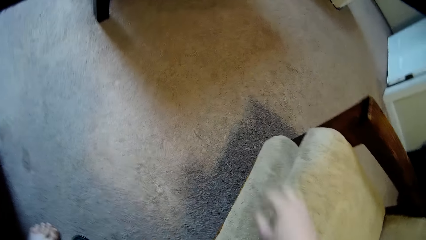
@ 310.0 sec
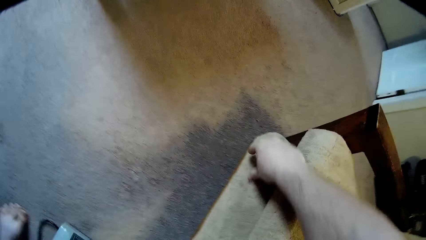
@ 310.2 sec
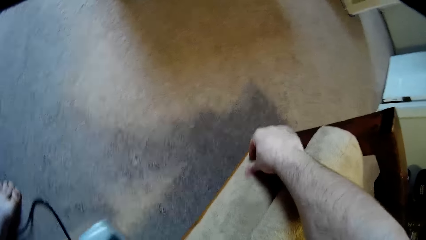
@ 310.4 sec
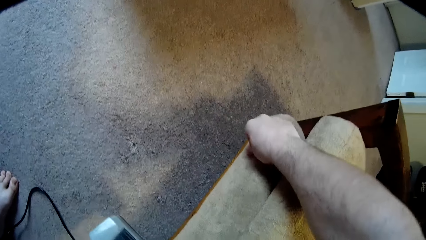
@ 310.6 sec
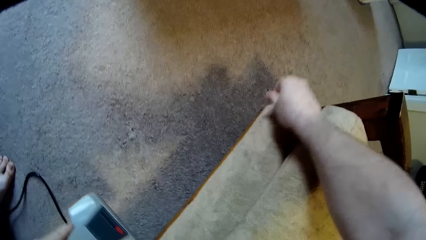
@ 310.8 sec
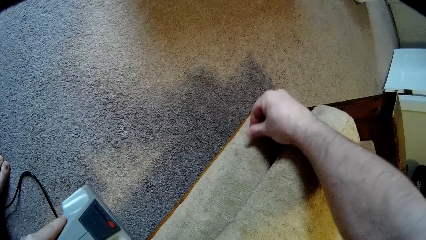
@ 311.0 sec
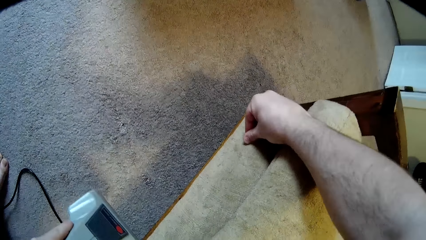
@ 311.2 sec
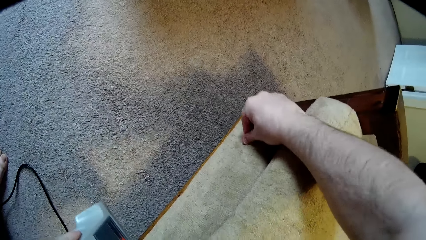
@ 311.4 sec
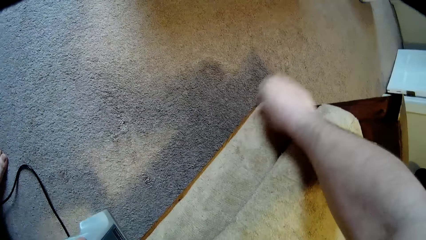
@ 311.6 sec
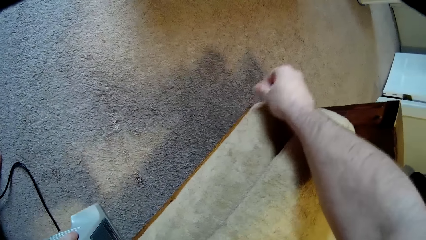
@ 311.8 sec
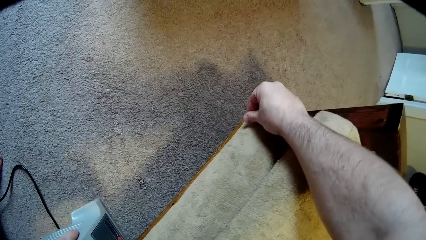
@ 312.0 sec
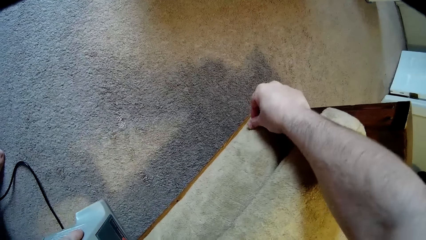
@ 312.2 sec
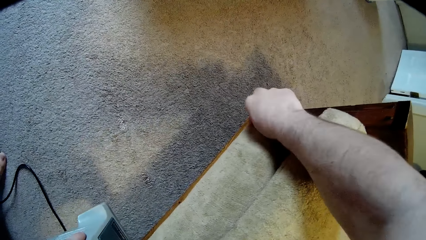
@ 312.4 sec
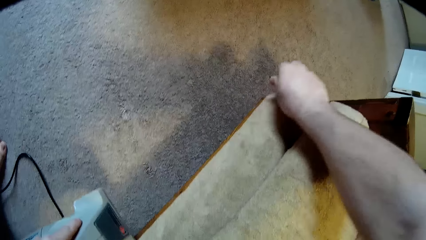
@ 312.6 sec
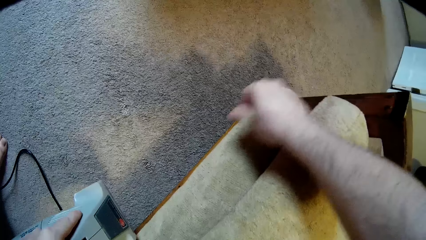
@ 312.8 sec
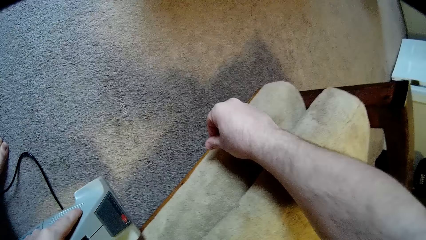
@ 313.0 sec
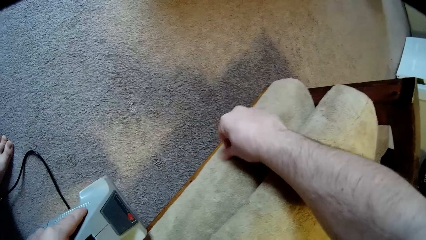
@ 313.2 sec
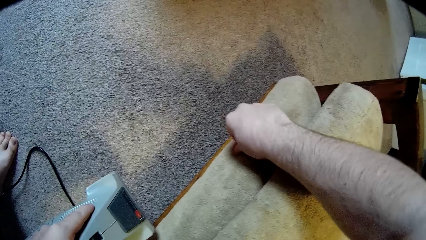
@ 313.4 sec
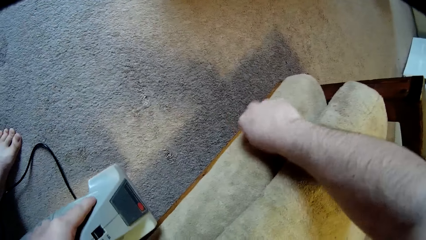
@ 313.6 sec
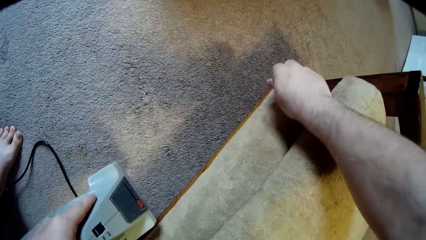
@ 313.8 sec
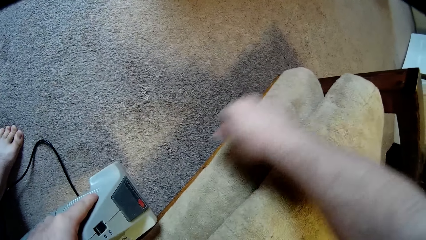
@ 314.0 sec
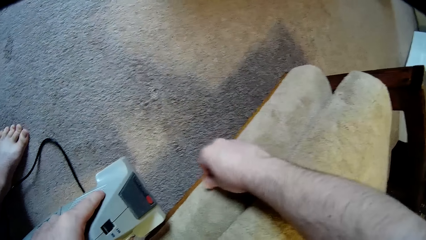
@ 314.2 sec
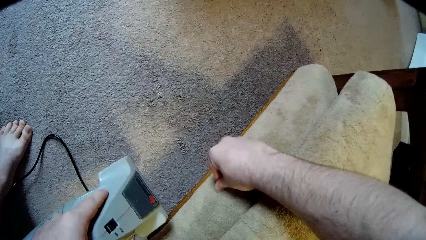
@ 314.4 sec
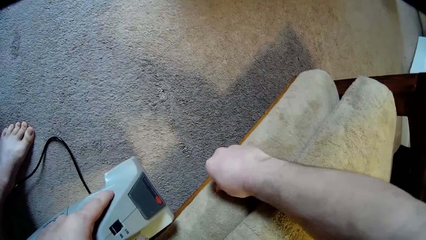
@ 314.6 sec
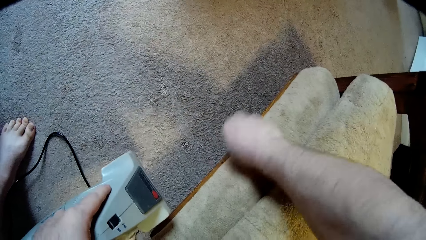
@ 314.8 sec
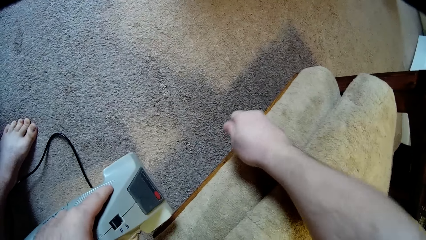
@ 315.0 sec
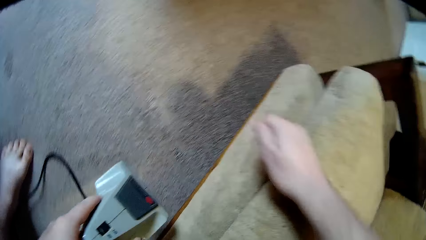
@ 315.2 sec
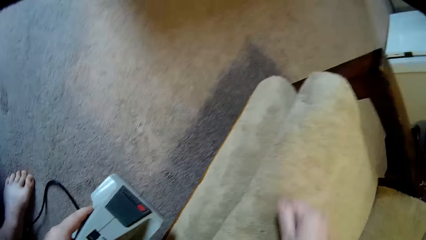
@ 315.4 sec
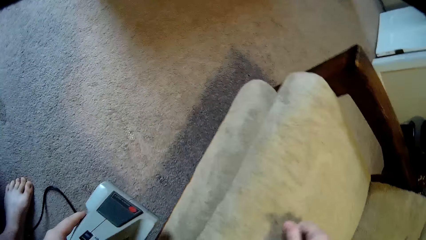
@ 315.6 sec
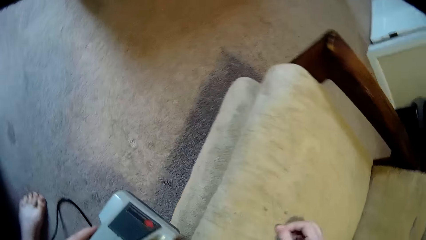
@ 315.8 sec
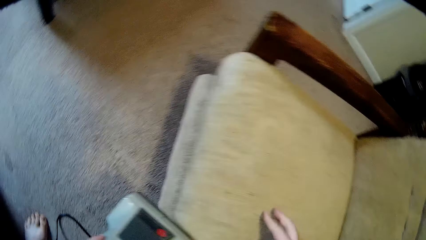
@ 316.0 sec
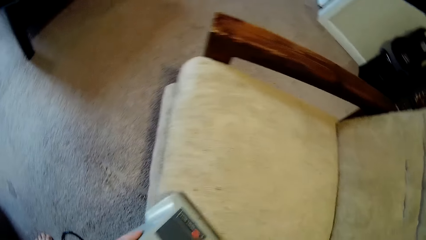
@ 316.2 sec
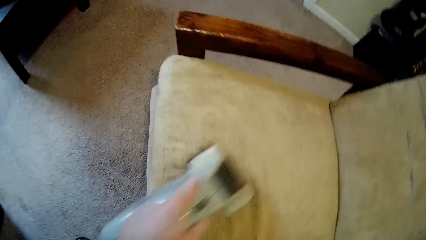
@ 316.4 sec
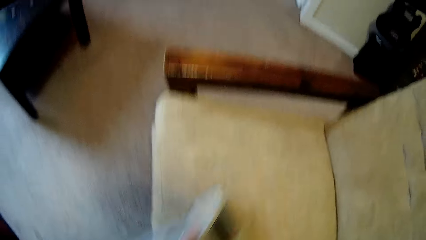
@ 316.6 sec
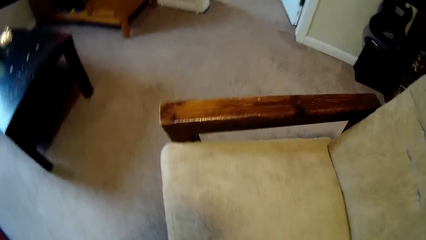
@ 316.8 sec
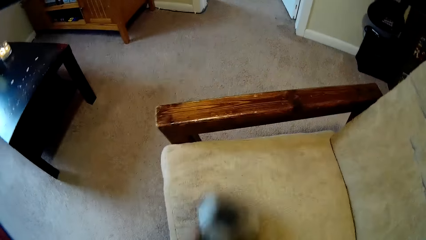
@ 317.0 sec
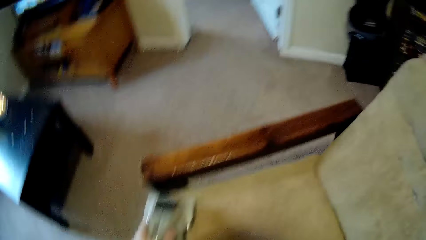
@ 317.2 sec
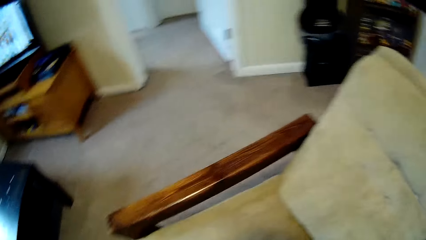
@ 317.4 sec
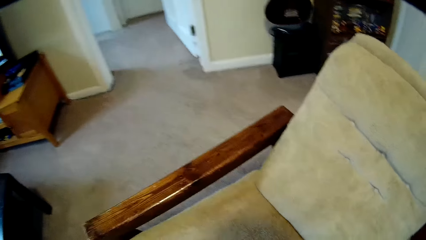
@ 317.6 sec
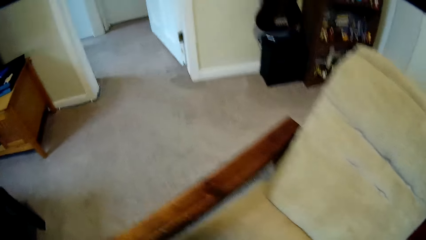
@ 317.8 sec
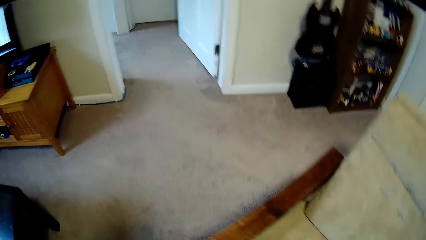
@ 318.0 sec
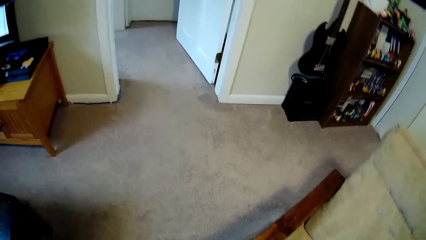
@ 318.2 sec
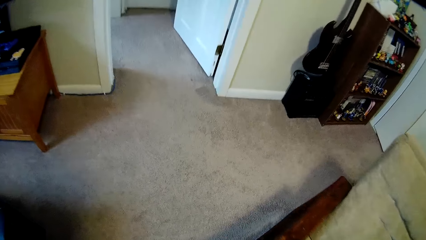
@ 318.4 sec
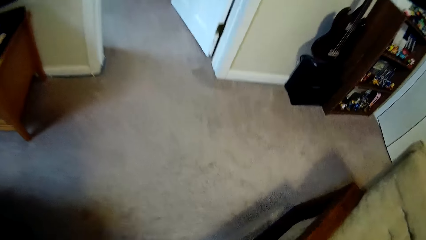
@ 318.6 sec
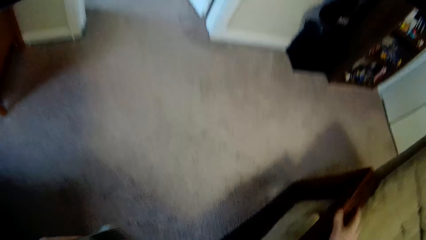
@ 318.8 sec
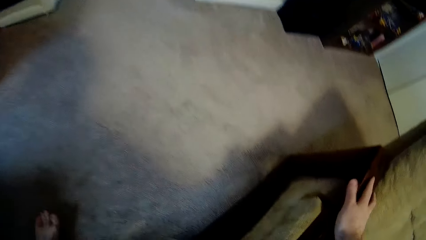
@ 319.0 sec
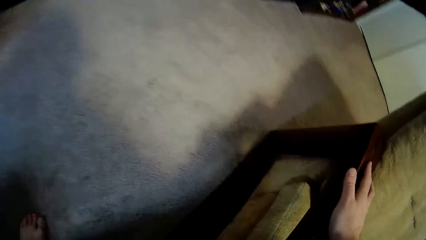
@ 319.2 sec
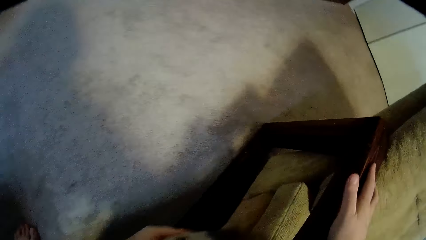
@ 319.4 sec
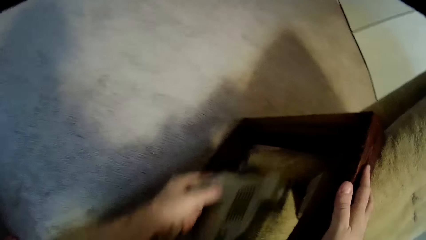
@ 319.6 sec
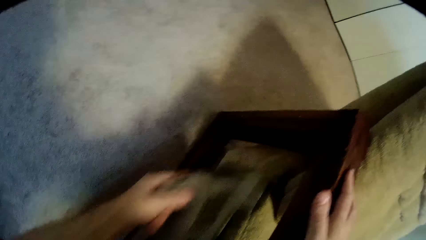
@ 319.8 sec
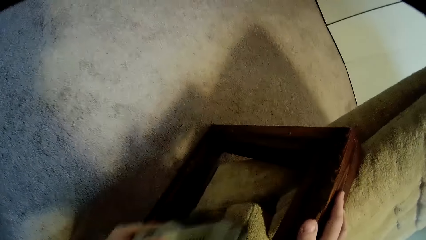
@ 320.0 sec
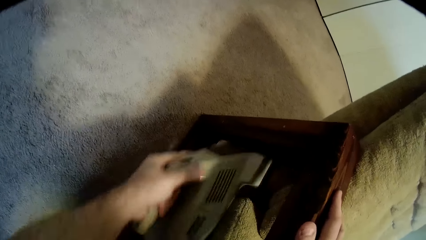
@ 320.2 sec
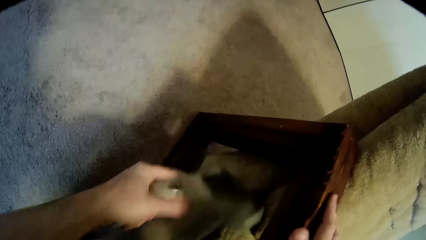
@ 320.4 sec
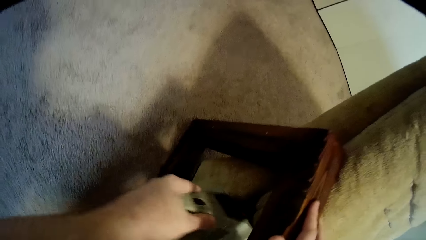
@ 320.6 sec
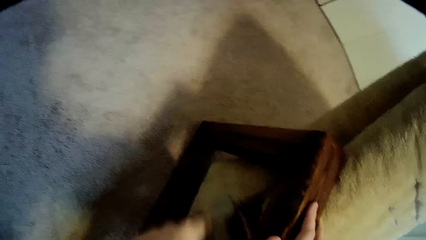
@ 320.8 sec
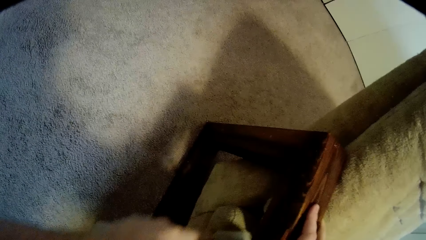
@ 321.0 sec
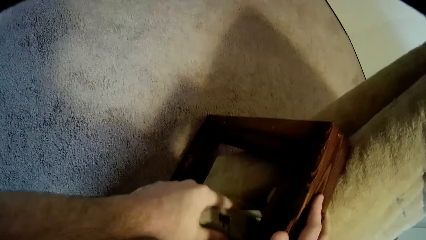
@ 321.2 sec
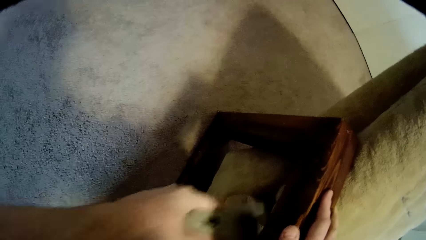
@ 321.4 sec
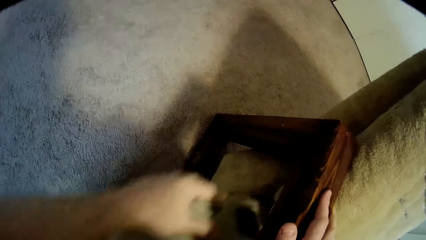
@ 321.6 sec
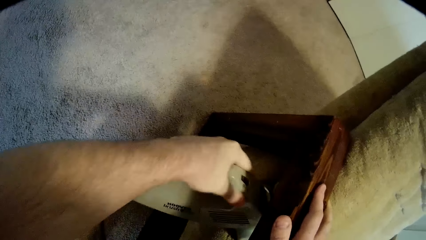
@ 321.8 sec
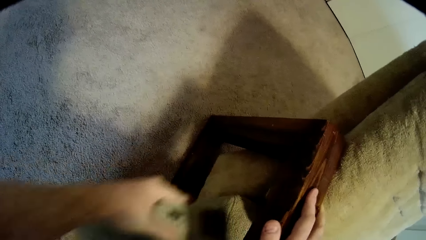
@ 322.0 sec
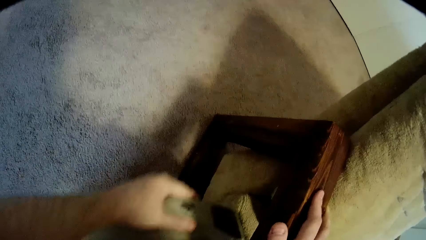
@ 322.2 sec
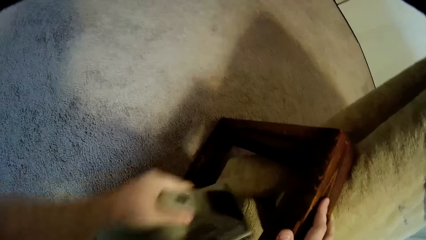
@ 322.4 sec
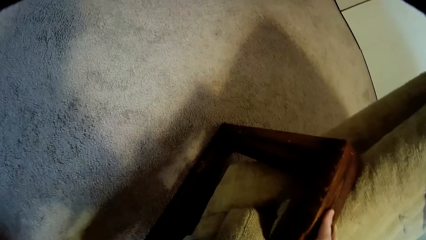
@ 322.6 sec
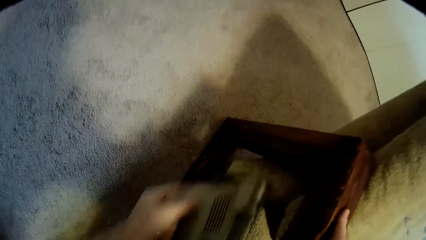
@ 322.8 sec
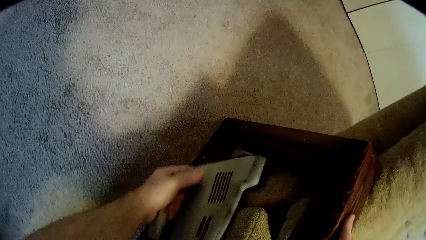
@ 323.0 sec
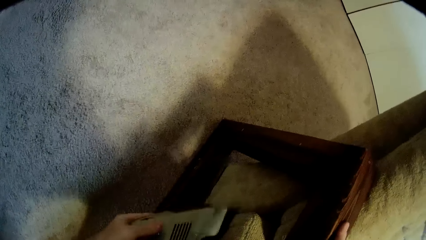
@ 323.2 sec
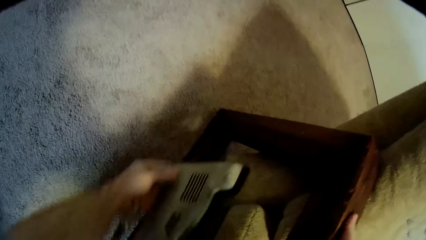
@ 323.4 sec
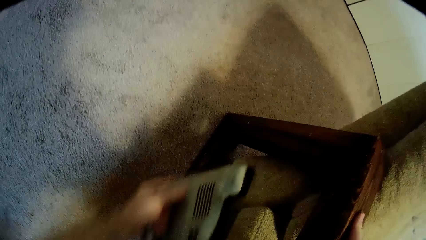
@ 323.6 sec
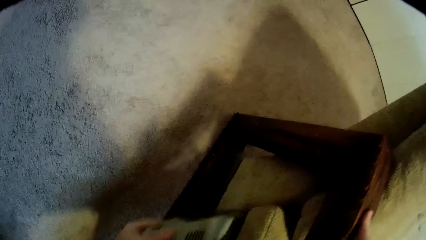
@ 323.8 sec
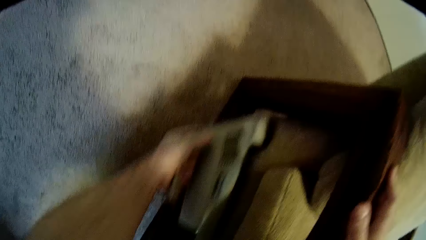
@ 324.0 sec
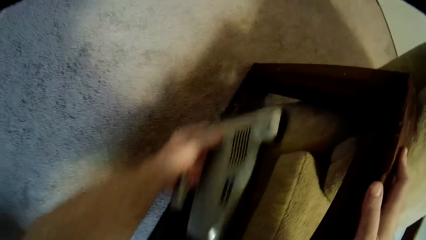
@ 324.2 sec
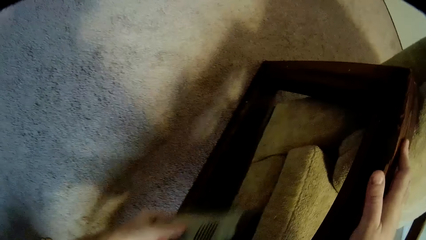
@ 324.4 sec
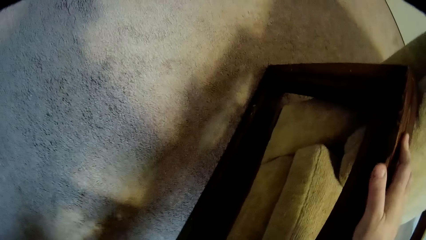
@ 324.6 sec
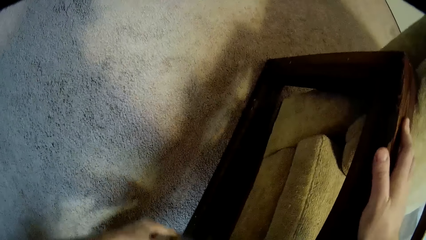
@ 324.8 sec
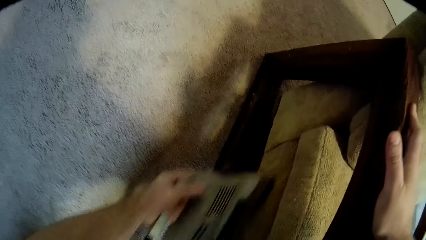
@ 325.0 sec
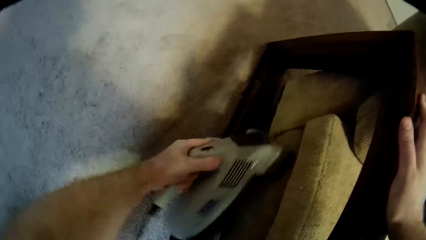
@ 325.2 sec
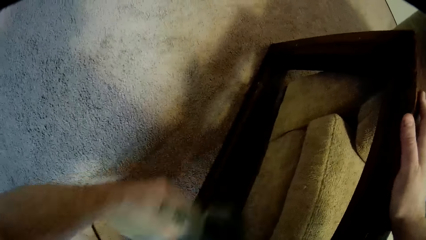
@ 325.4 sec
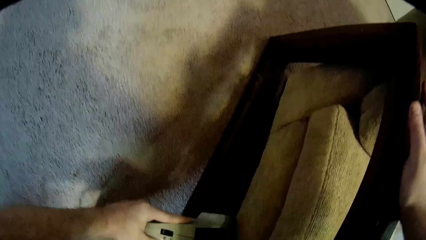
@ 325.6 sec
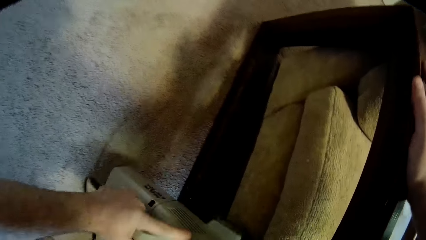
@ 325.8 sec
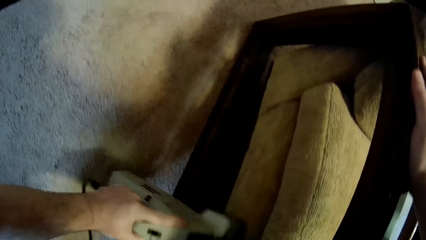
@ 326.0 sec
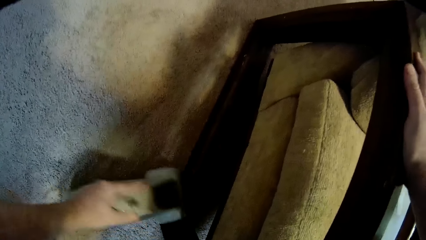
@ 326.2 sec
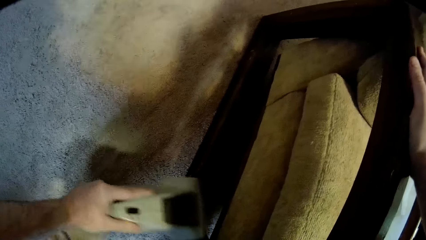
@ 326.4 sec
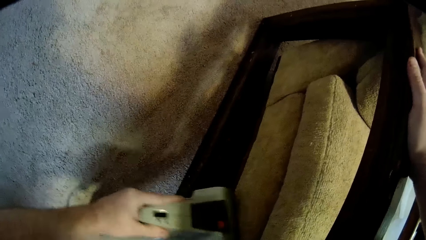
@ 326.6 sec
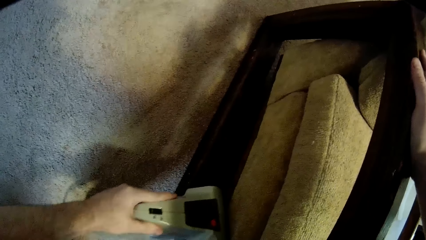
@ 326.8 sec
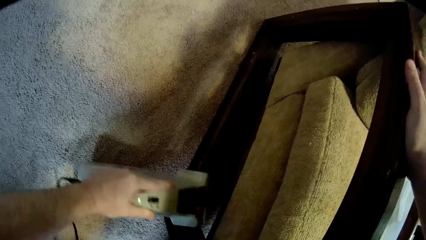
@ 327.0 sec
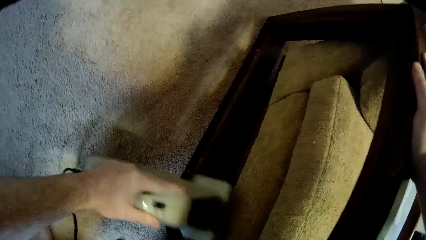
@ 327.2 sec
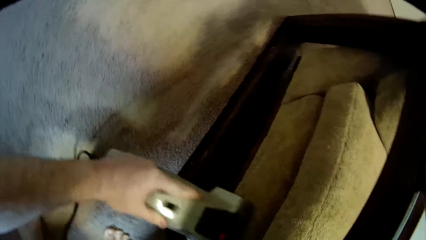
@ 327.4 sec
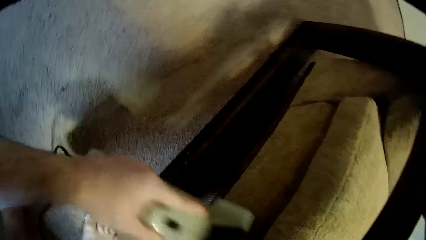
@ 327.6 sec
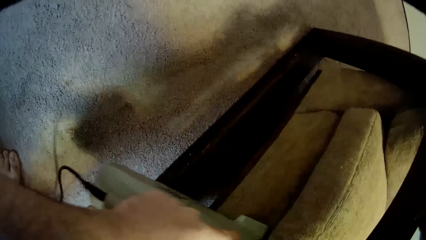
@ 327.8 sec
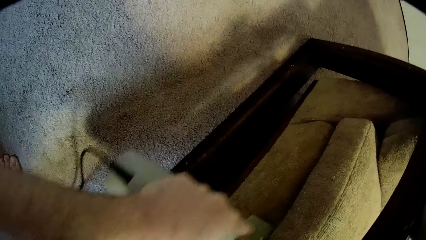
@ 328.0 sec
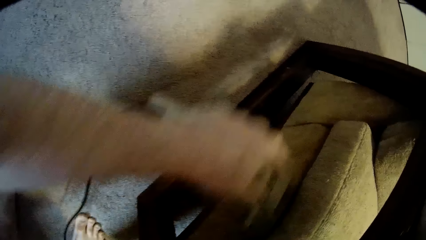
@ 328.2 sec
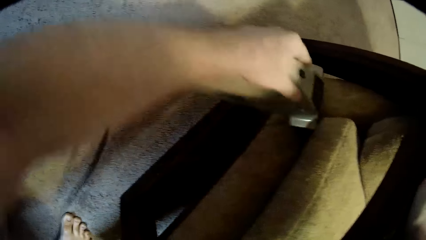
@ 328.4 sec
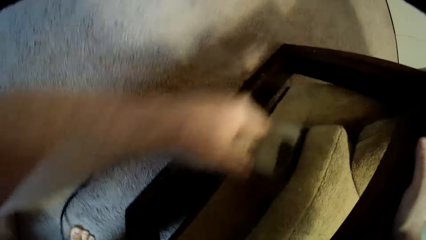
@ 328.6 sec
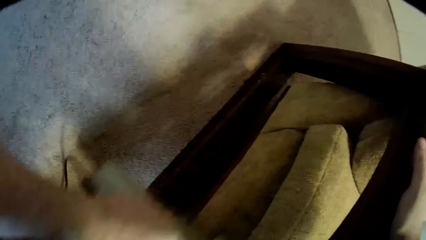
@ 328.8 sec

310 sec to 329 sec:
The camera wearer picks dirt from the sofa using the fingers. They clean the sofa using a sofa cleaning machine.
